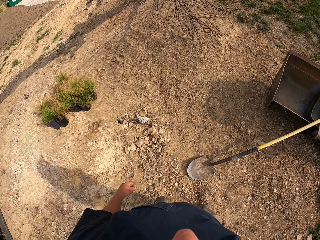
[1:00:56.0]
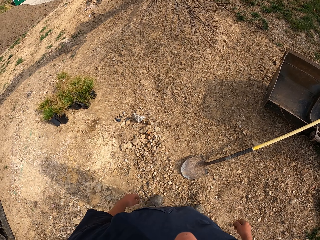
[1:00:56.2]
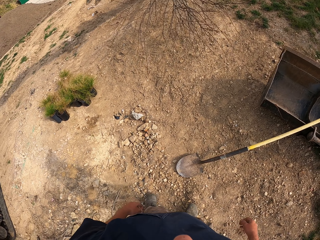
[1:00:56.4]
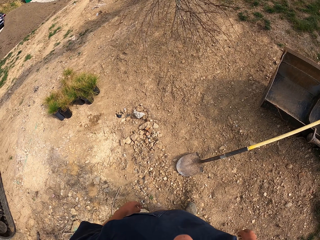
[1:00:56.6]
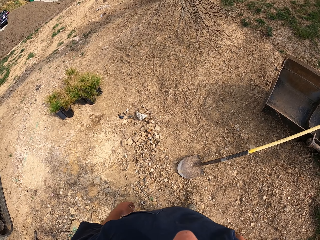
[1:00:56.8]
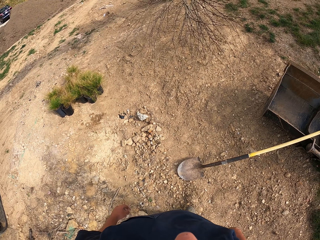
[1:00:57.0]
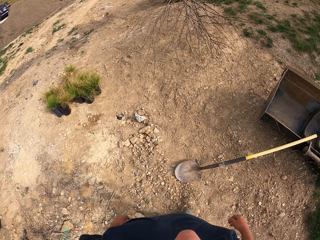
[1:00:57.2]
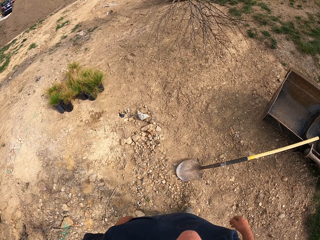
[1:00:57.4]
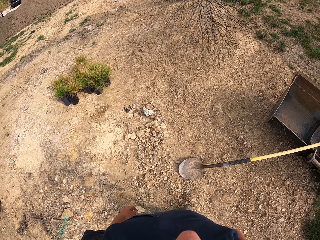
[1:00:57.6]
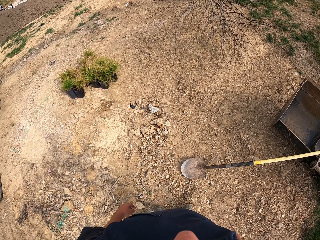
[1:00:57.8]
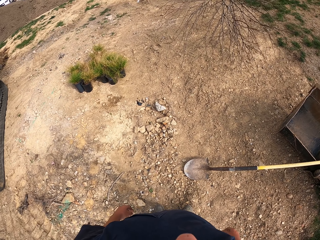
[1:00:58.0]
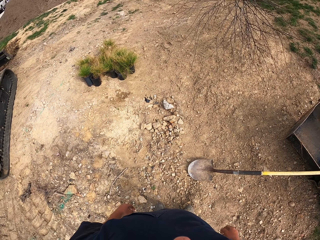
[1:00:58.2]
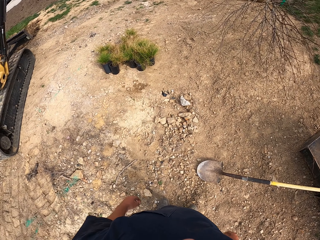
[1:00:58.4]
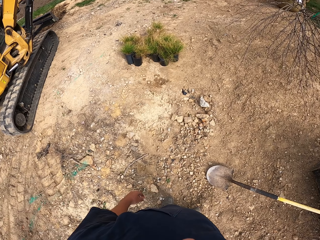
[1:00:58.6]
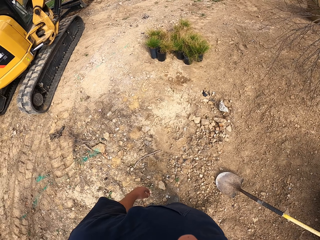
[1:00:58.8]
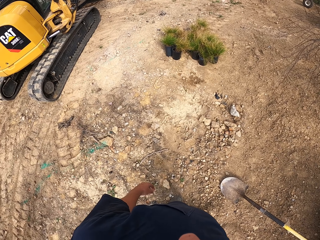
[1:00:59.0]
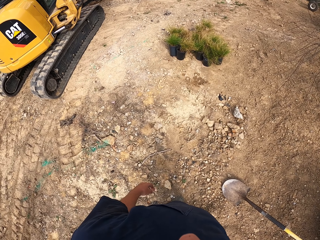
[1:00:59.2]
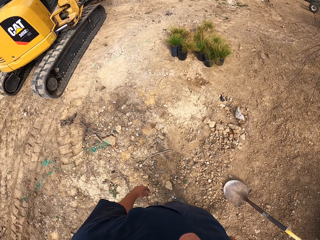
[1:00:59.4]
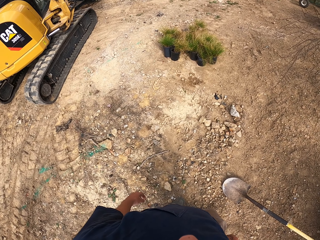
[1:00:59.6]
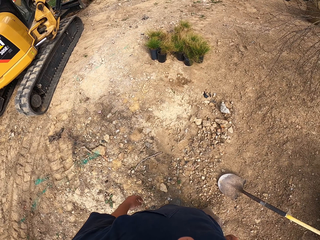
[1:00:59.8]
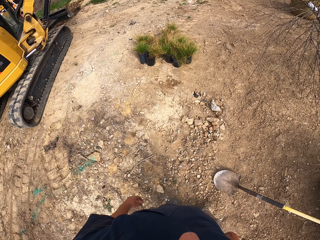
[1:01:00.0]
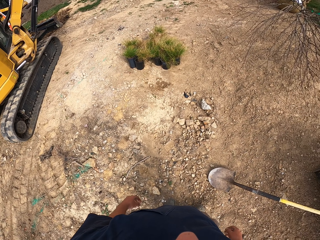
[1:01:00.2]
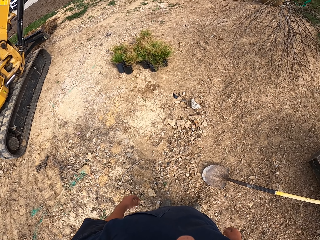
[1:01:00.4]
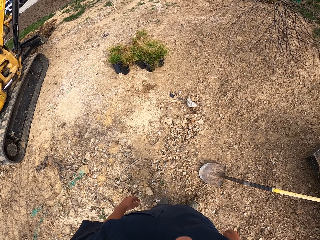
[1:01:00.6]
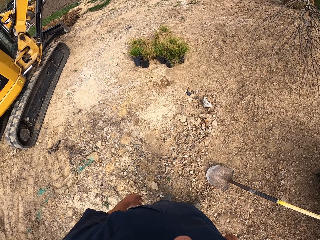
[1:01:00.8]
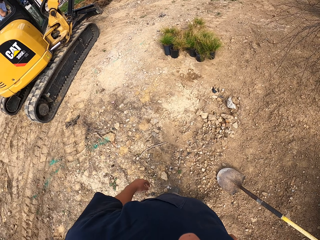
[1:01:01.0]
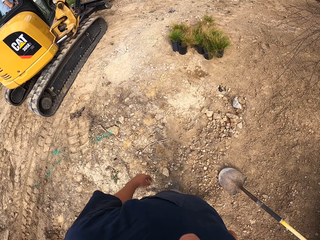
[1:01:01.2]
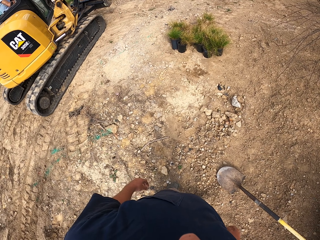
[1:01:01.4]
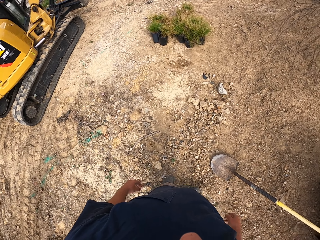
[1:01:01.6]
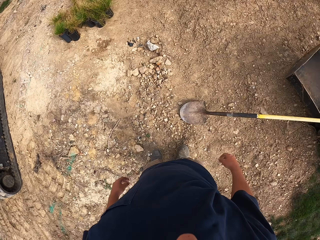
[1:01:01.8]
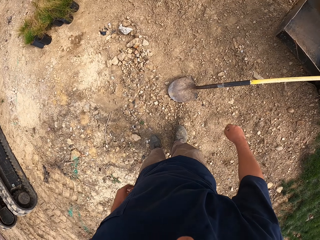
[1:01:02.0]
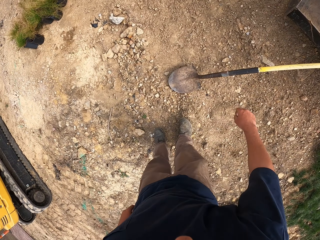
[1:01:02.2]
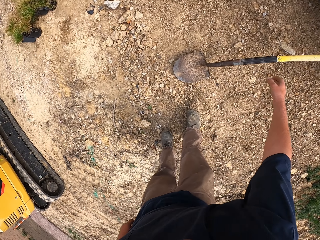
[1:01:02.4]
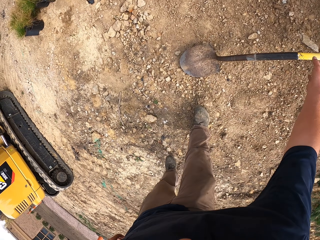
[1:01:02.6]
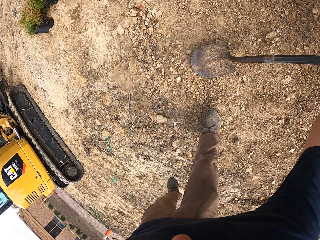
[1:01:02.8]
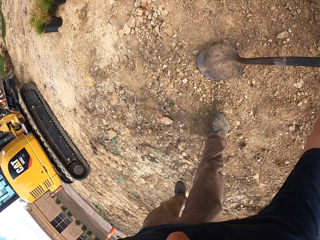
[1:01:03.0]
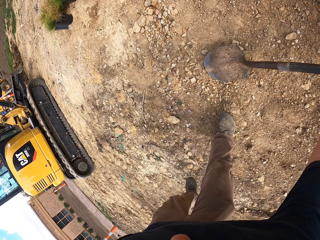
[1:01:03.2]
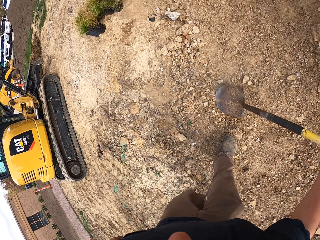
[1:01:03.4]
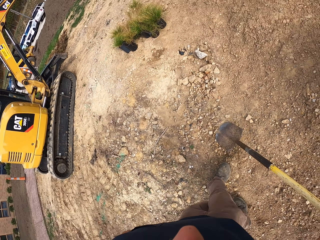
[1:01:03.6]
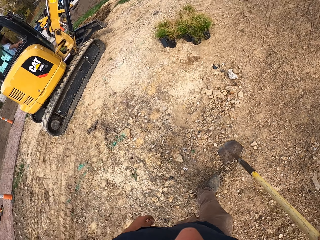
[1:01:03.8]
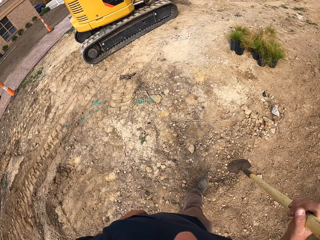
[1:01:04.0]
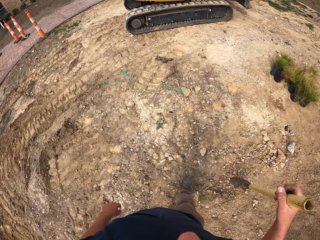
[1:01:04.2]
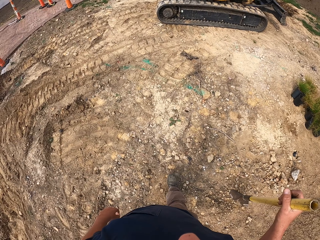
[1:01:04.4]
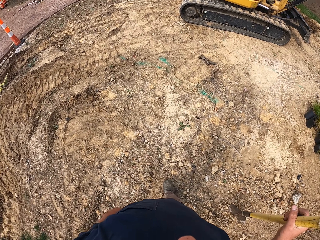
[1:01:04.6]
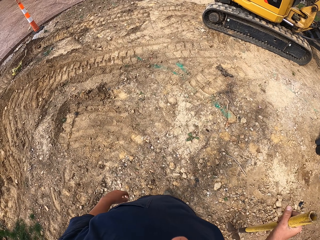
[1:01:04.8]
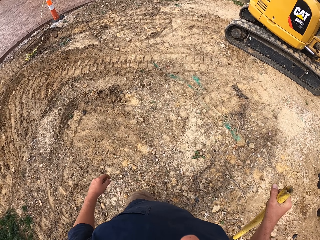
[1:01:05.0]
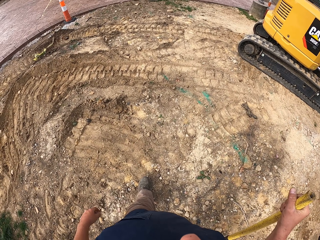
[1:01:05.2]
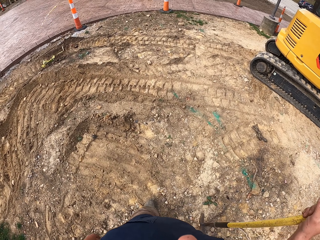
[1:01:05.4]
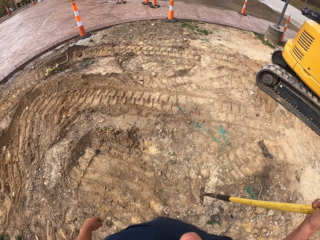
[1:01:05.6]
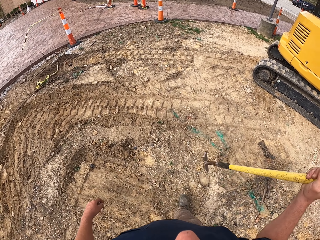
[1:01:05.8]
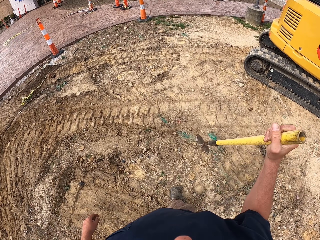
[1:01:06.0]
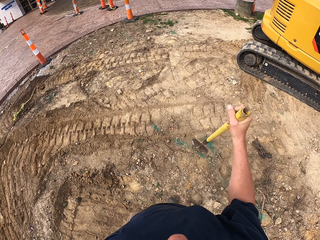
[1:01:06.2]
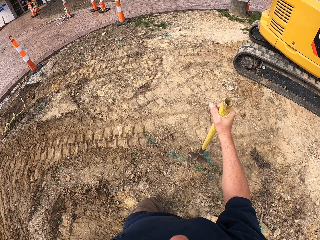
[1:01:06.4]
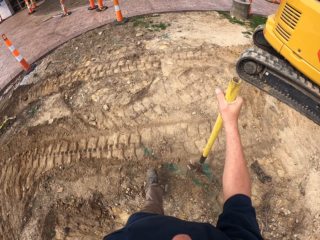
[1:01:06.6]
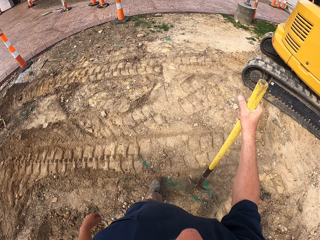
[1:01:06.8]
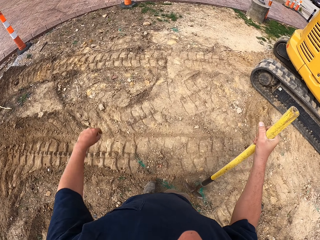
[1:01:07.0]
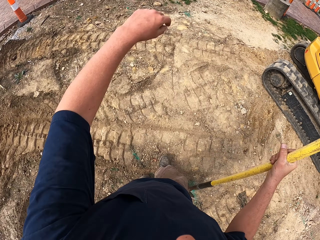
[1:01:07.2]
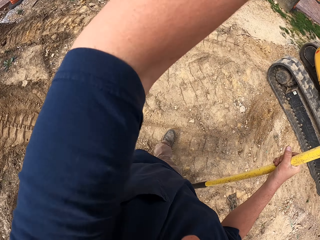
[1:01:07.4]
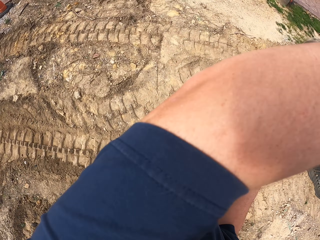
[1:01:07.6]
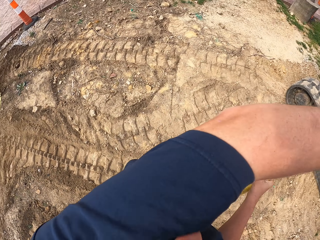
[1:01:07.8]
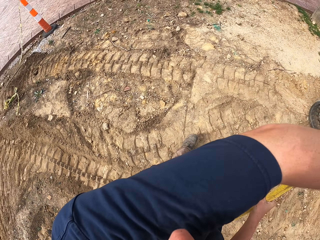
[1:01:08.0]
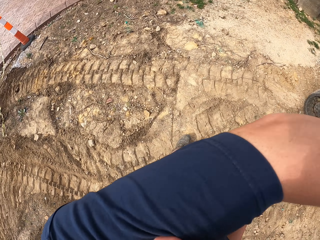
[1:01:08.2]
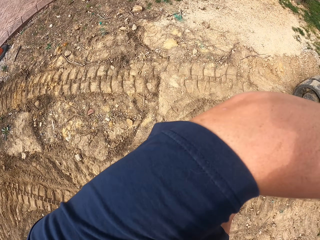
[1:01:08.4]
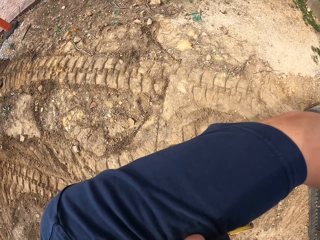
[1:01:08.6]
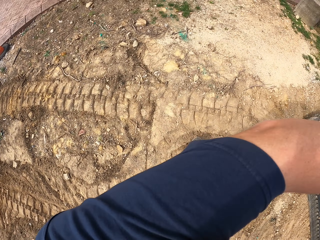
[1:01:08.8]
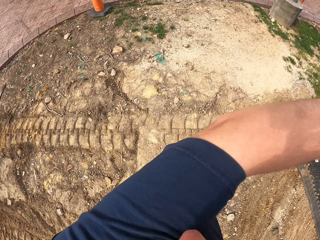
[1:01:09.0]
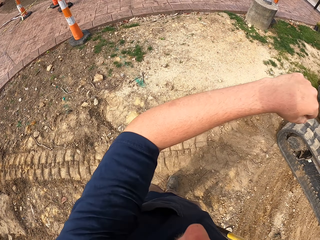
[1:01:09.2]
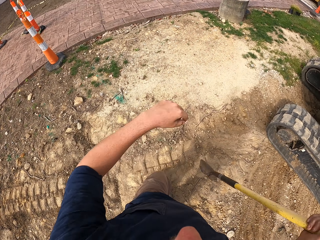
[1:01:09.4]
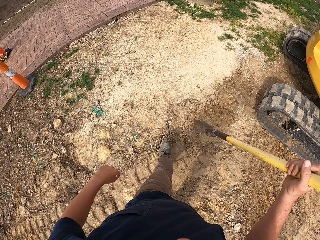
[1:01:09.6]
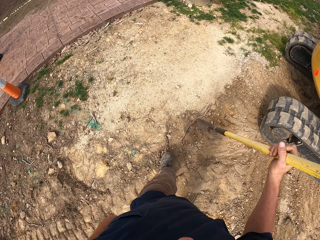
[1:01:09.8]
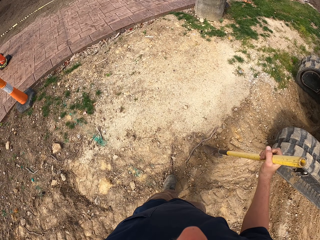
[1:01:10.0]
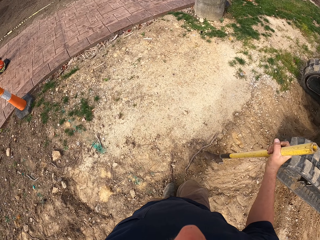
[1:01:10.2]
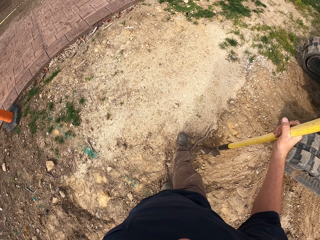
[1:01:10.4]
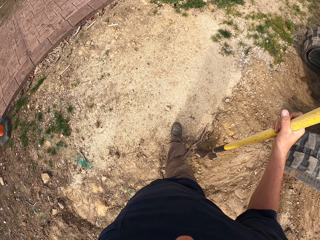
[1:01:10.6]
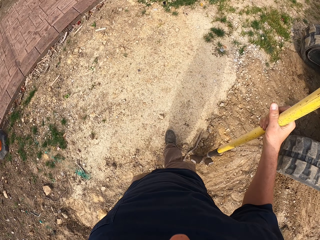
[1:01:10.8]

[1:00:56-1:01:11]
The camera wearer looks at a shaking tree. They turn around the tractor. They look at an excavator. They stretch a hand. They pick up the shovel from a metal object. They hold the shovel. They walk towards the tractor. They lift the shovel. They look at the excavator. They move a hand.

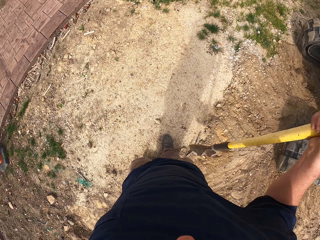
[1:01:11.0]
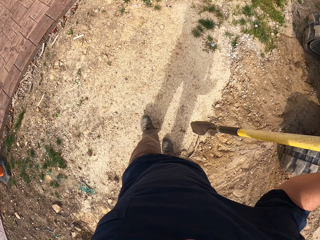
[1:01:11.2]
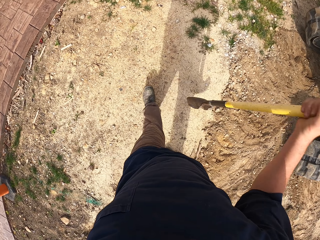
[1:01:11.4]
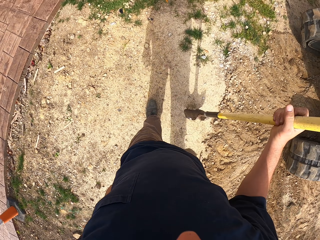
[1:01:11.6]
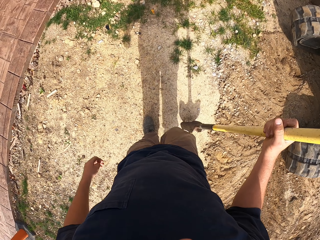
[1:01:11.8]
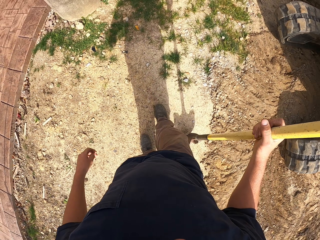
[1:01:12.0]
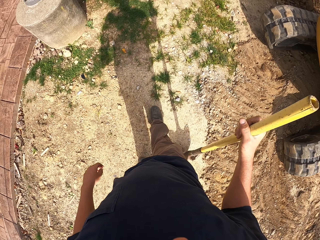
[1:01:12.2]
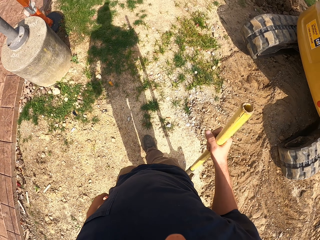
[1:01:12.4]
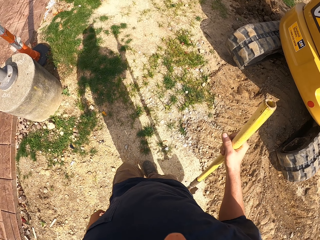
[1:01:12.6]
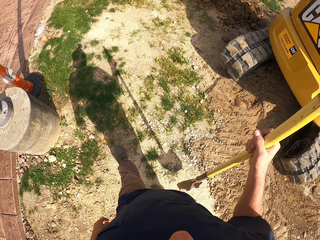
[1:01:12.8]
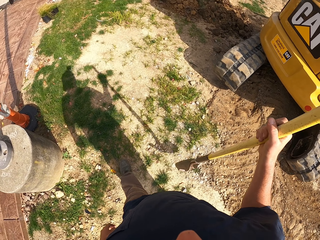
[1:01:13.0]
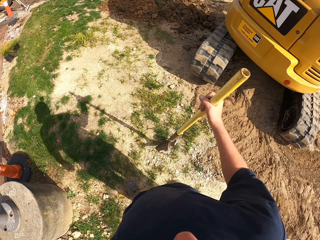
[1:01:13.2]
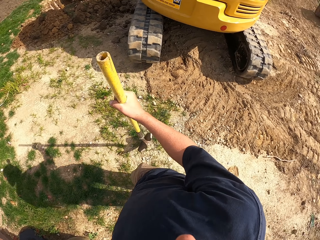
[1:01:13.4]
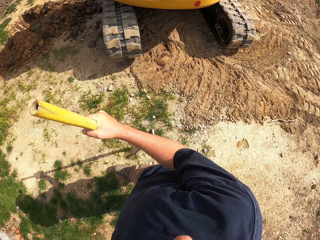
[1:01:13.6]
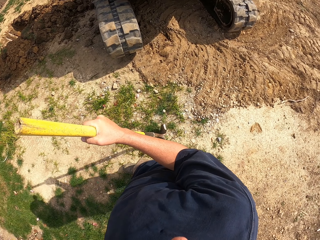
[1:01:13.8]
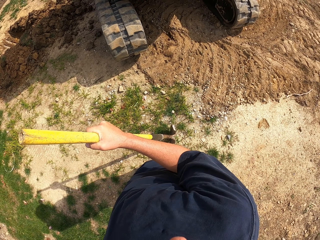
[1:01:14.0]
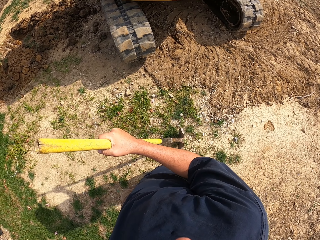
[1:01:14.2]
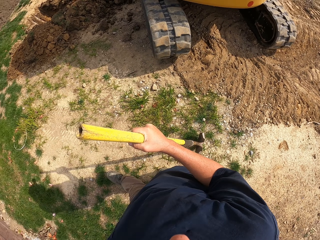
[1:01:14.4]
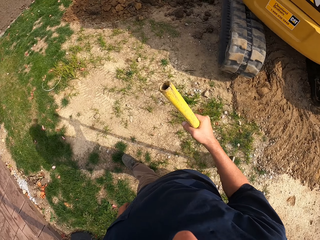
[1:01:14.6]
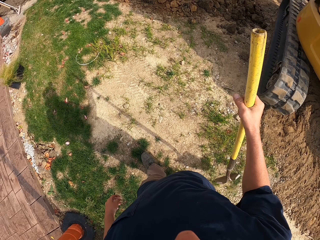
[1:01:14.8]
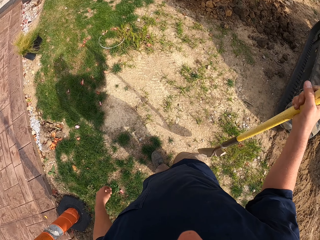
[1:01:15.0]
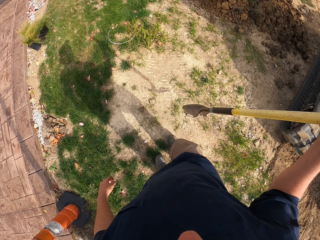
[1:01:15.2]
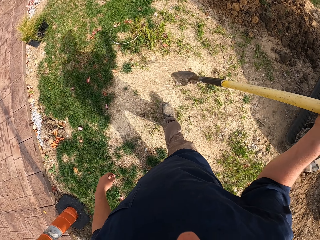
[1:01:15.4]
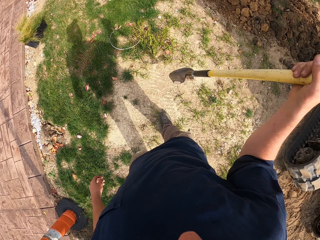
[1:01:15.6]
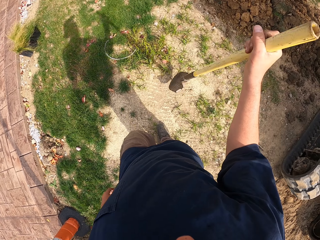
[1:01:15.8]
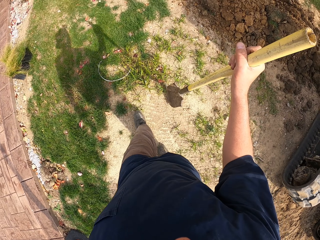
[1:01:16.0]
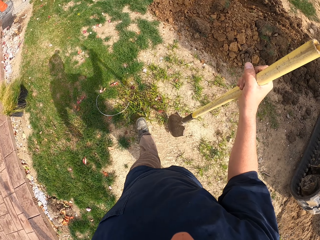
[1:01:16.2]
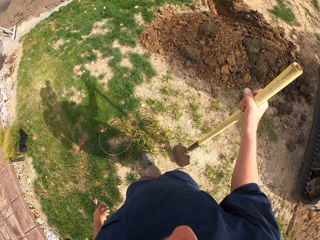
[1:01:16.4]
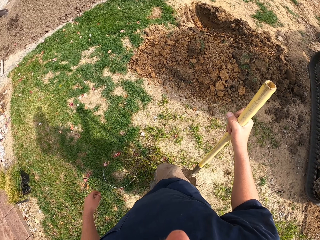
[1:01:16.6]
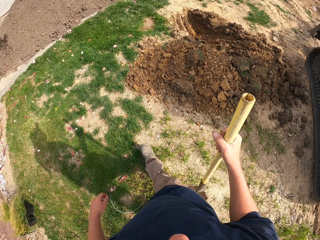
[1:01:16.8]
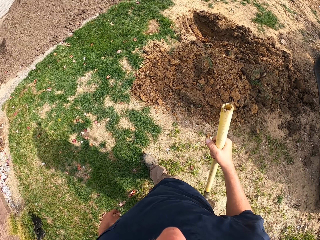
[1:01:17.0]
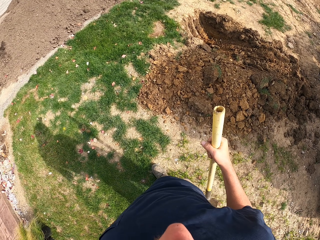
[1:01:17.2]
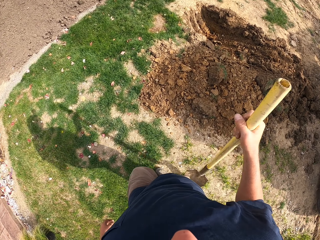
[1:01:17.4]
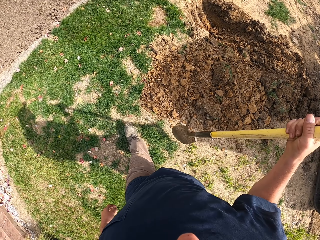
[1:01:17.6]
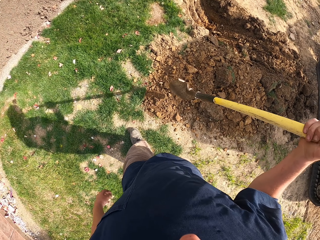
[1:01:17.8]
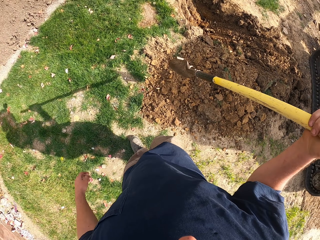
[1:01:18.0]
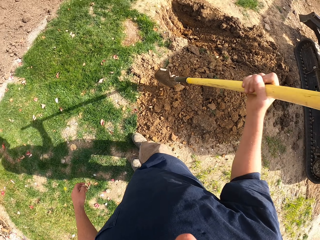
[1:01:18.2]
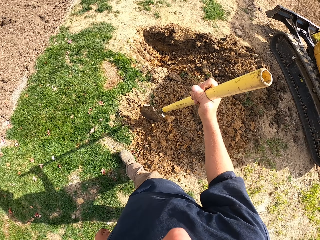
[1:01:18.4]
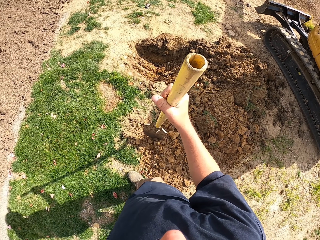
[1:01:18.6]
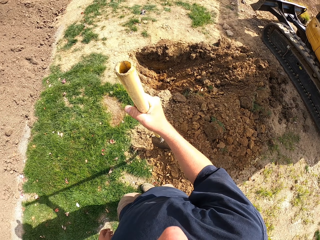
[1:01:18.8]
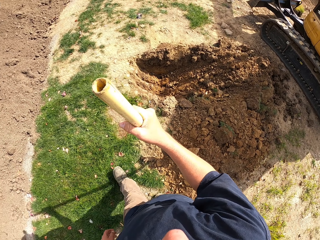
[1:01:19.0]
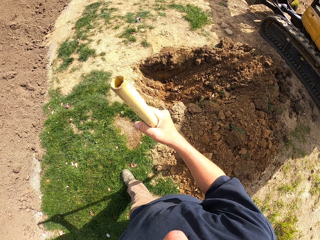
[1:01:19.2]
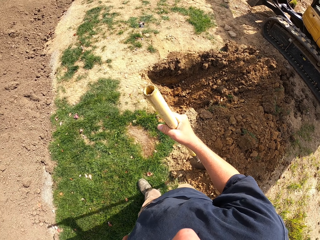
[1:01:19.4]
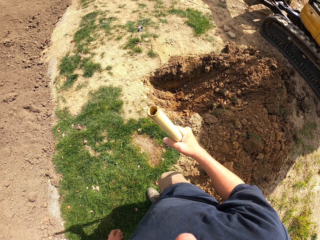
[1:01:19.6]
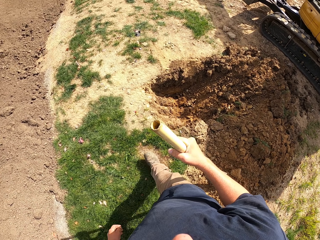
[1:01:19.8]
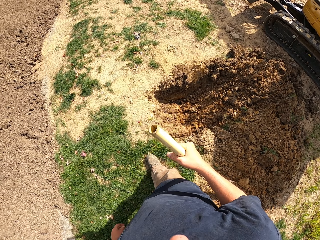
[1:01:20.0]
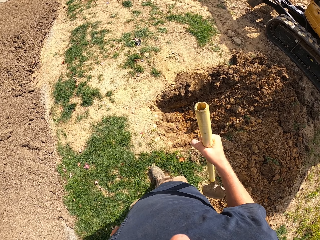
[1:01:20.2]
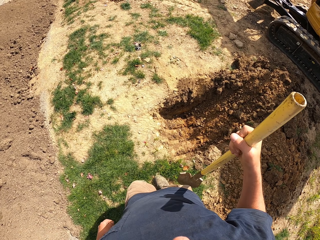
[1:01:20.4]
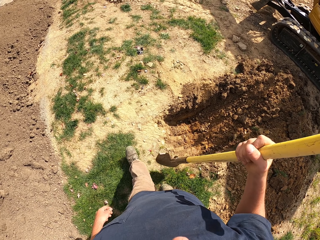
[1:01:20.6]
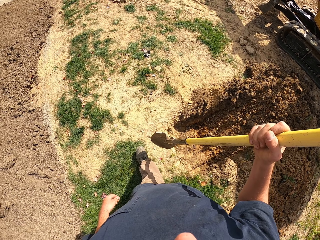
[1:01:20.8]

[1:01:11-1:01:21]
The camera wearer moves to the right. They look at an excavator. They look around. They hold a shovel. They look at soil on the ground.
